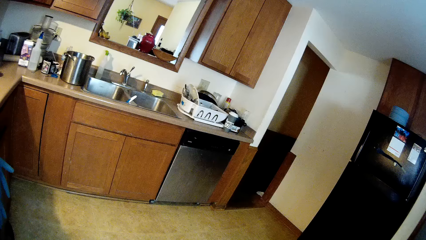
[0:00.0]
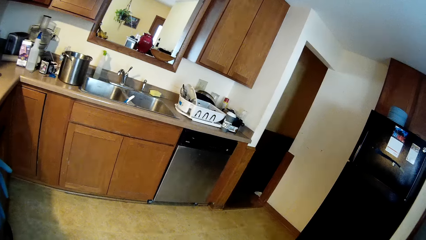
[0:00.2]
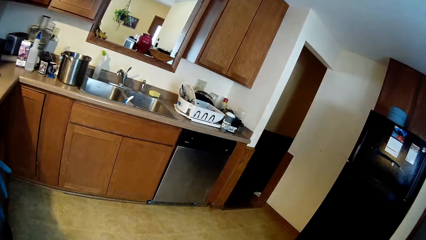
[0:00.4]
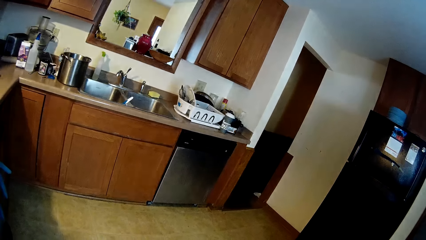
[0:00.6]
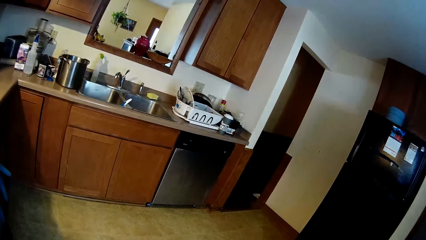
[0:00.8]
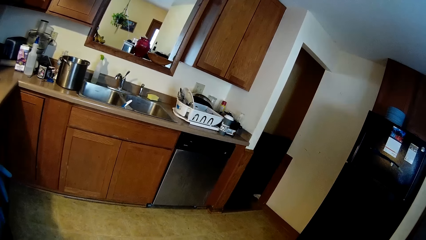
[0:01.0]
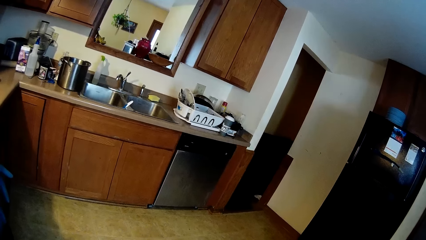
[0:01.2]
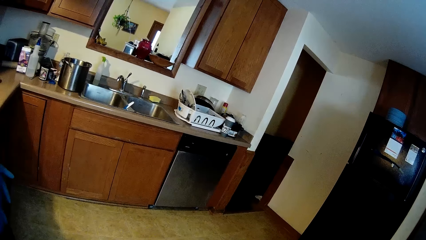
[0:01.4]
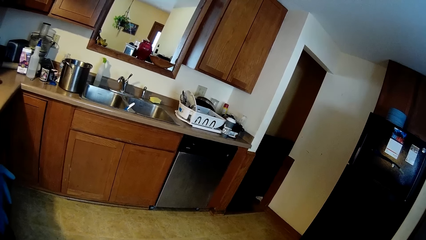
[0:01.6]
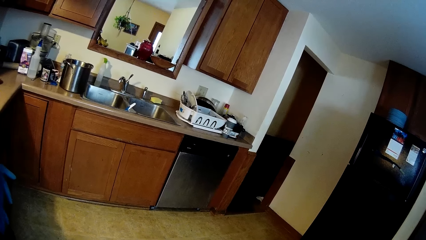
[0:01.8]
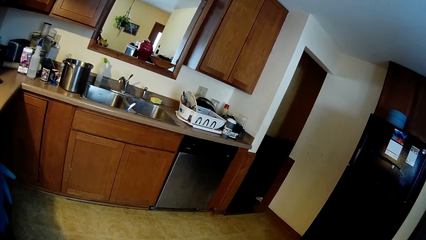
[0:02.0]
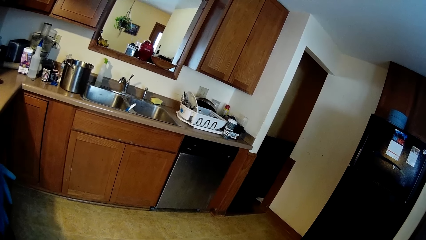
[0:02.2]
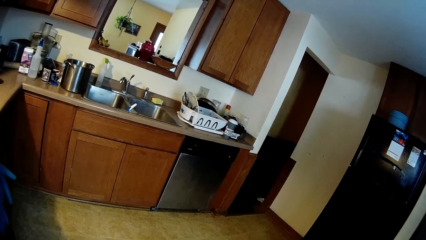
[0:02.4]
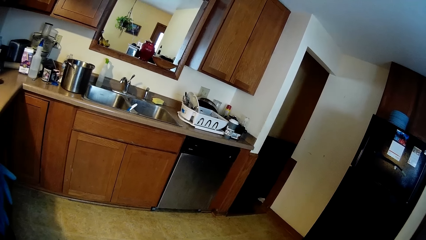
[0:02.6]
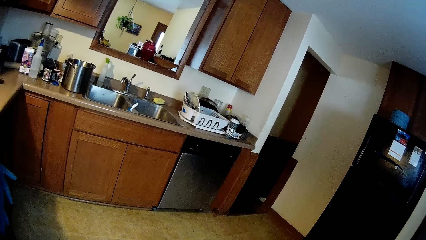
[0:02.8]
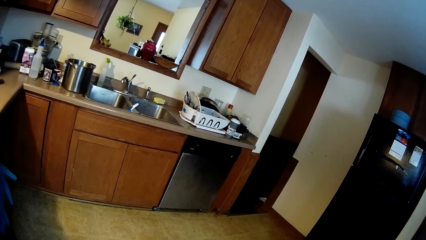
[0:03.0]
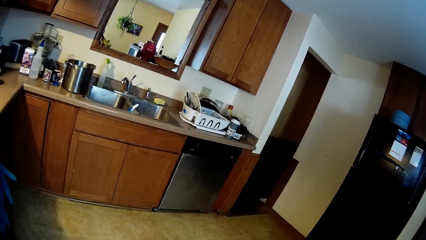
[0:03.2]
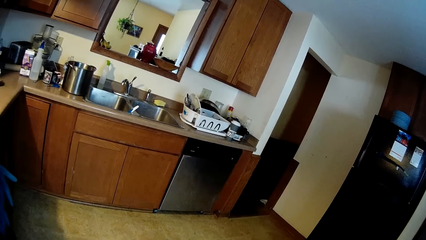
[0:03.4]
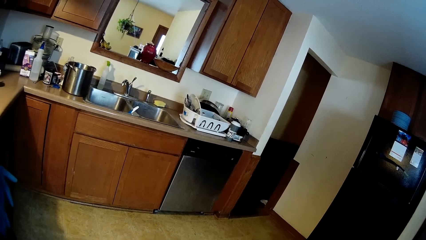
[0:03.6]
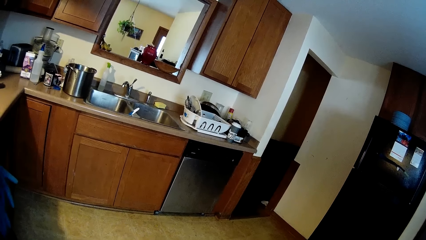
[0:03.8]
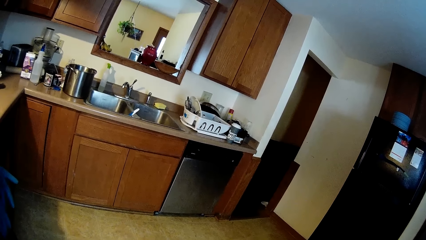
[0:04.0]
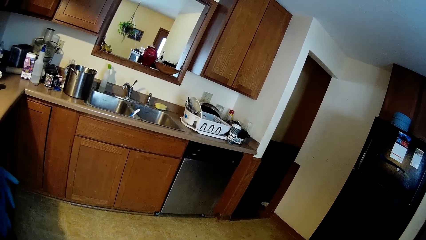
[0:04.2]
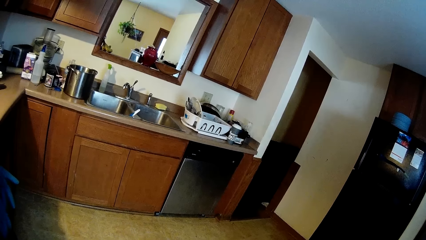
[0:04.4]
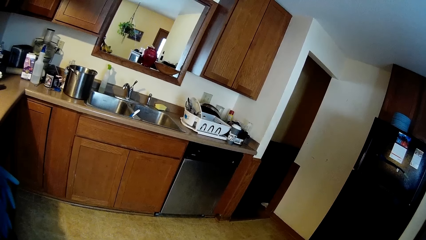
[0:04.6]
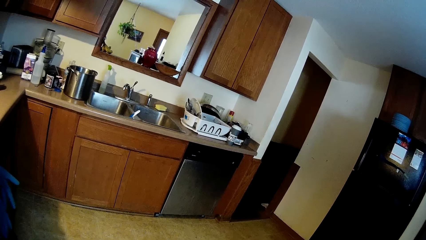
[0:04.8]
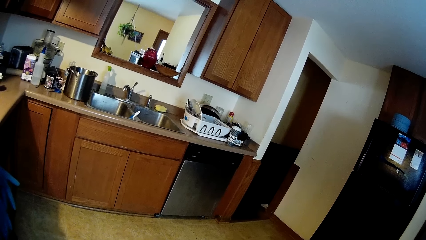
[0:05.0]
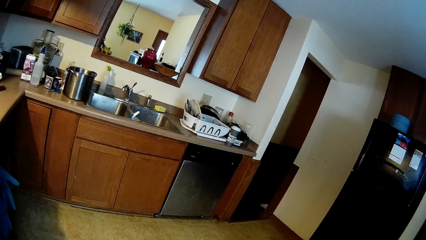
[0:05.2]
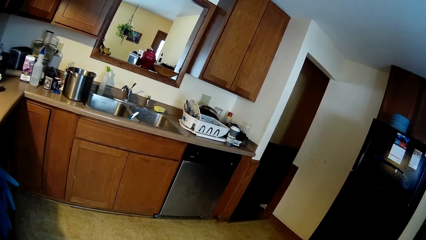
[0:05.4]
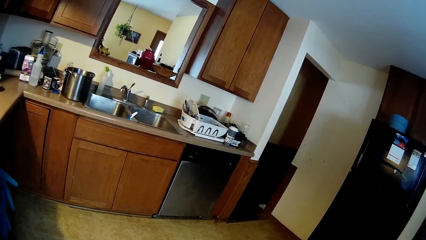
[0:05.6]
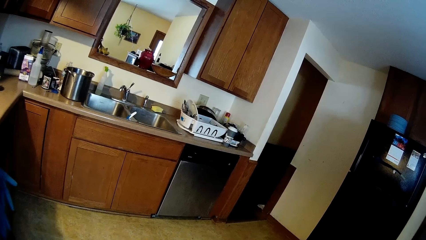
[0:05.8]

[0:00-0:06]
The camera wearer is in a kitchen. They stare at the kitchen.

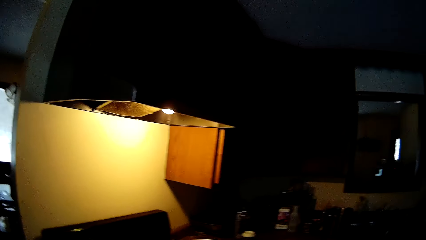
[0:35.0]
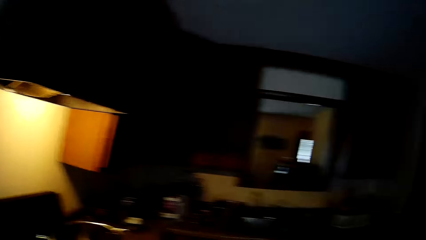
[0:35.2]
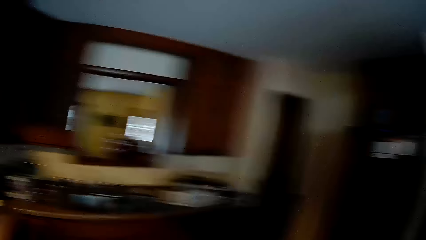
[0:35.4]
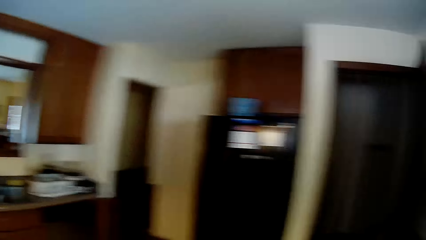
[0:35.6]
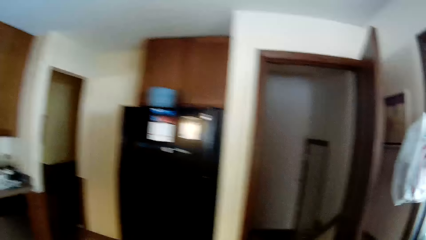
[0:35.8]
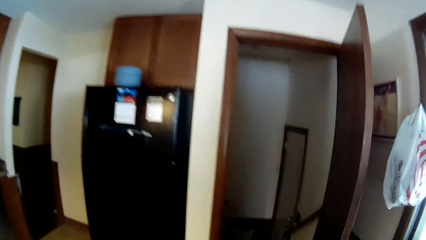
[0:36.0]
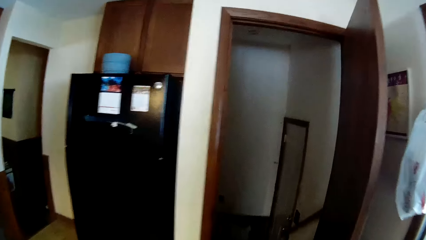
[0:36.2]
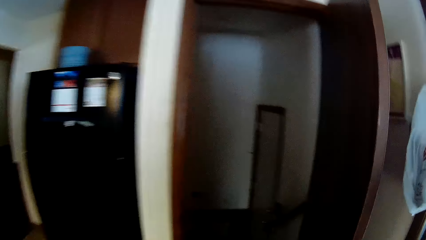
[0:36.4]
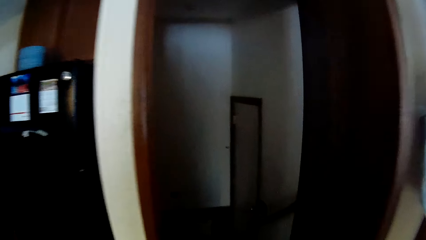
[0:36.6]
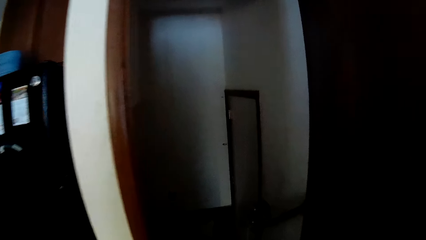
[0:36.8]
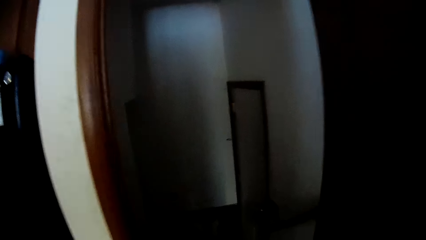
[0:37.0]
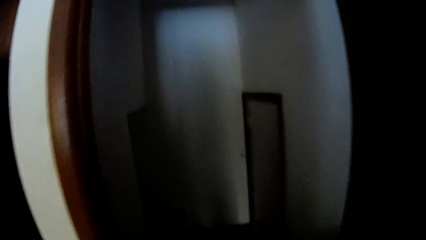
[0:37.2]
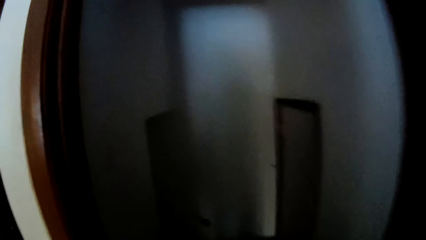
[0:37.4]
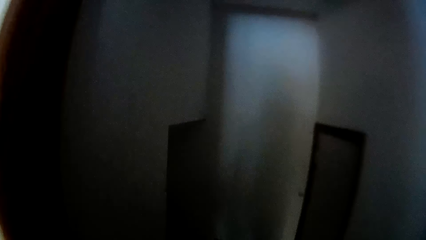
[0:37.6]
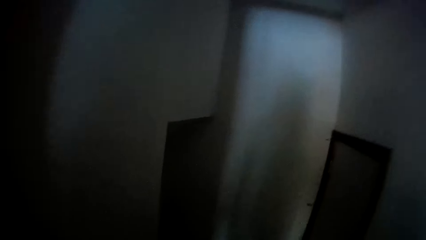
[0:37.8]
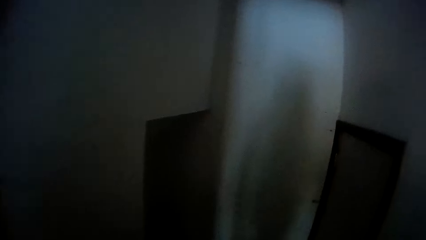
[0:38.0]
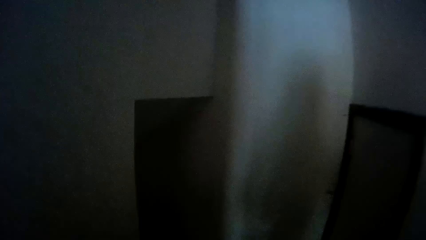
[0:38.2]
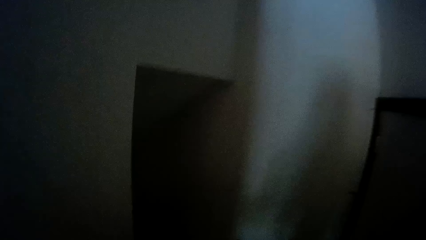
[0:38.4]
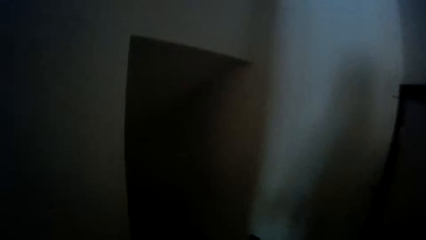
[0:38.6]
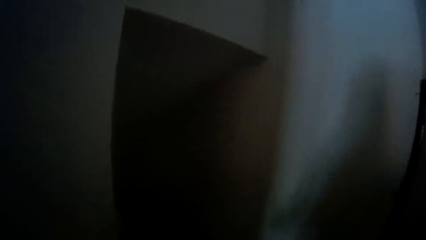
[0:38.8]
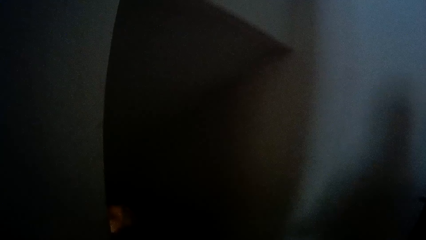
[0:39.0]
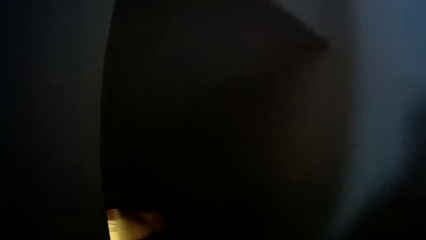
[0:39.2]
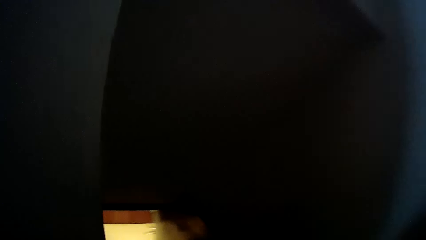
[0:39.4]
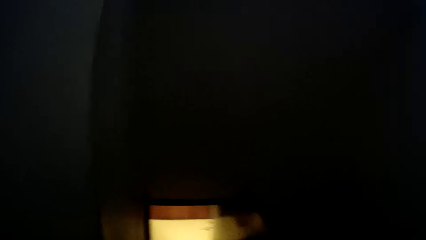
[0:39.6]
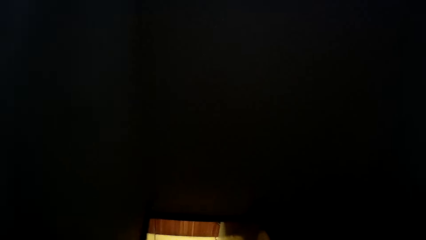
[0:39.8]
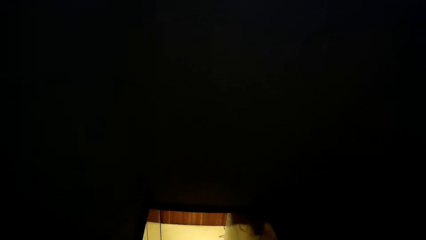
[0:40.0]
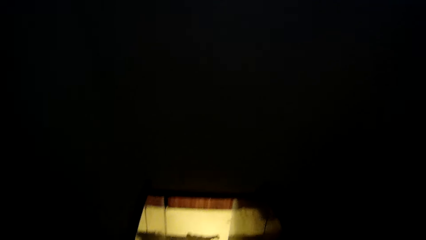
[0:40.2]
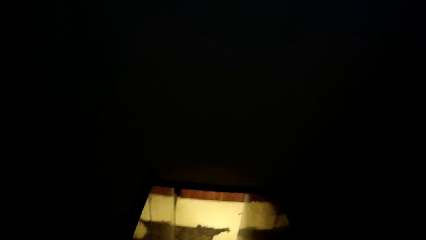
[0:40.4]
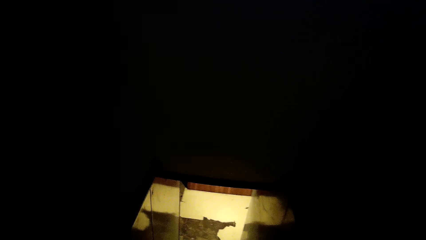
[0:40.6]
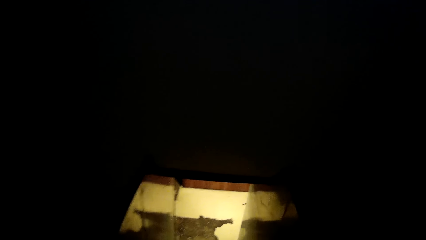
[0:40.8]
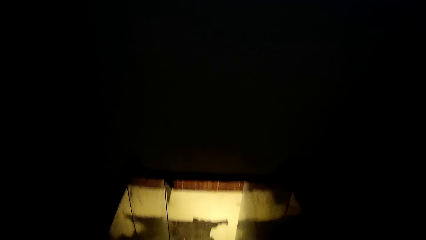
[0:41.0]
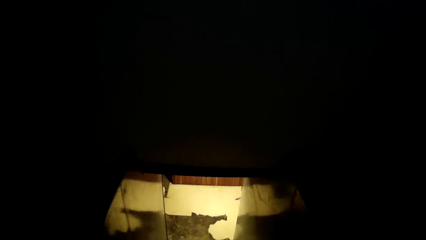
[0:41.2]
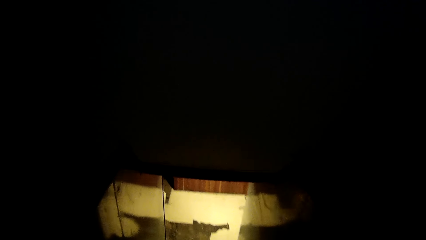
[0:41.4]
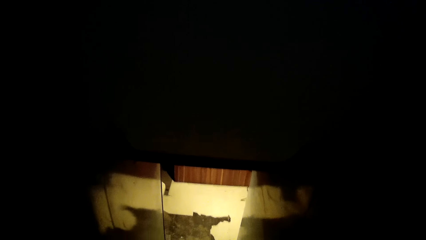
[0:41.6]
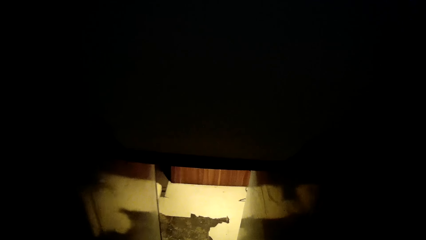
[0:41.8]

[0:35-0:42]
The camera wearer walks in the house towards a laundry room.

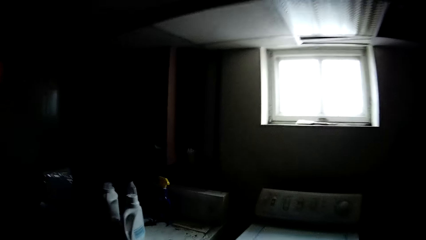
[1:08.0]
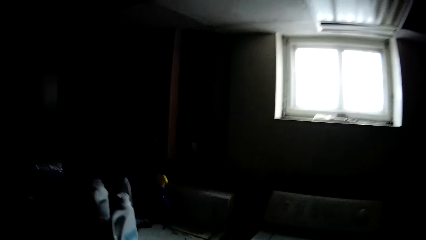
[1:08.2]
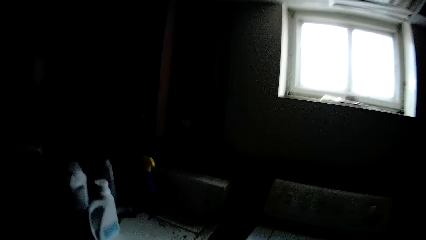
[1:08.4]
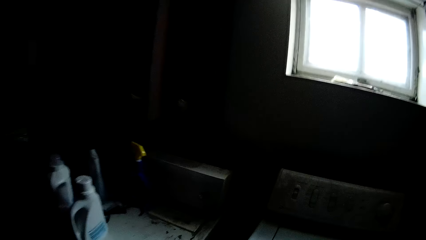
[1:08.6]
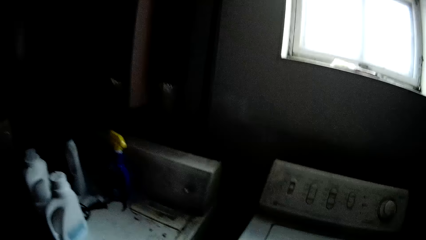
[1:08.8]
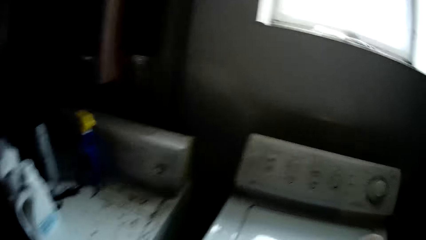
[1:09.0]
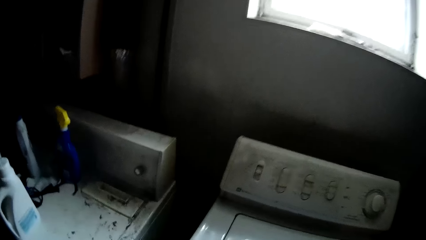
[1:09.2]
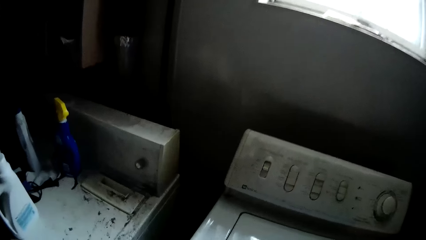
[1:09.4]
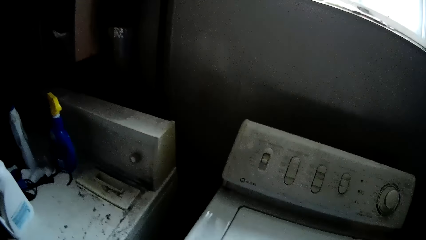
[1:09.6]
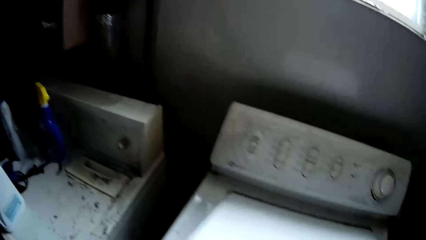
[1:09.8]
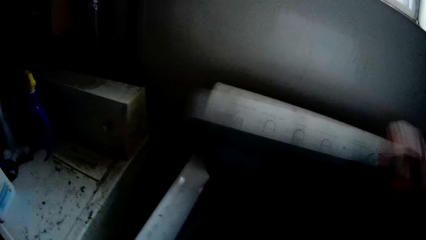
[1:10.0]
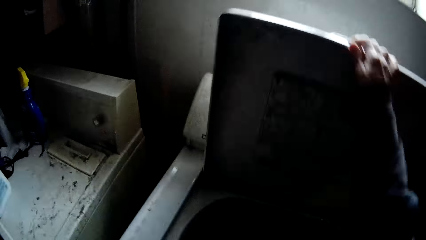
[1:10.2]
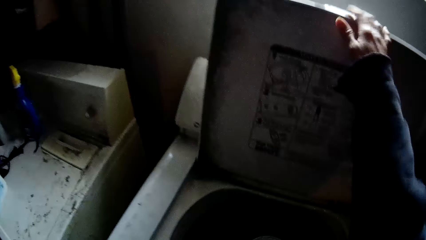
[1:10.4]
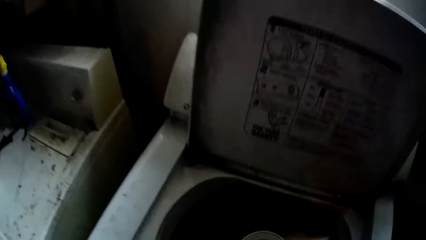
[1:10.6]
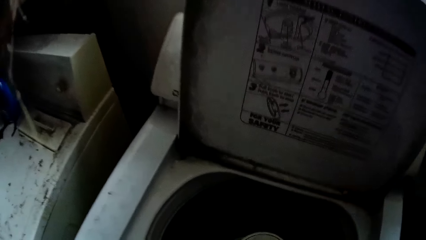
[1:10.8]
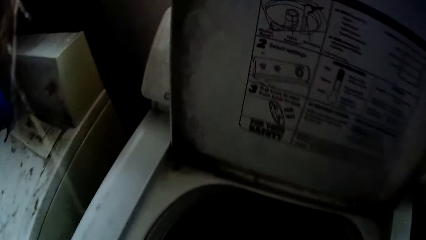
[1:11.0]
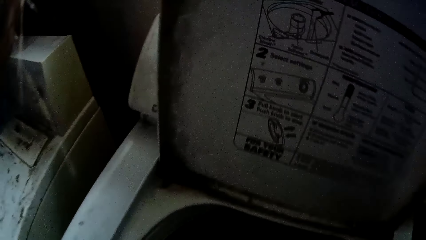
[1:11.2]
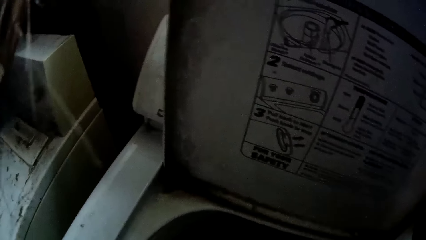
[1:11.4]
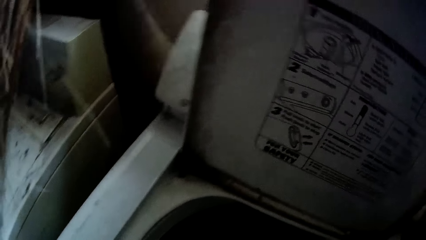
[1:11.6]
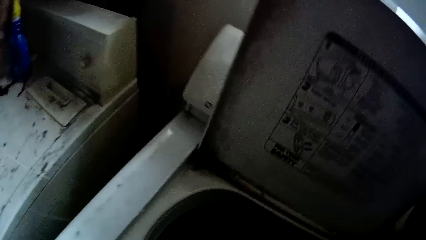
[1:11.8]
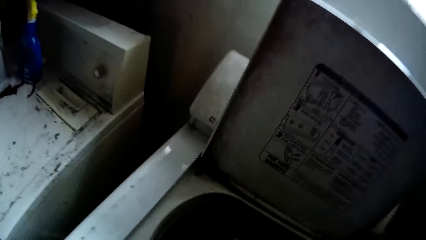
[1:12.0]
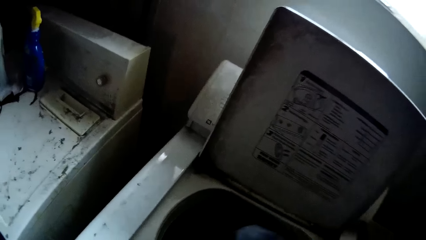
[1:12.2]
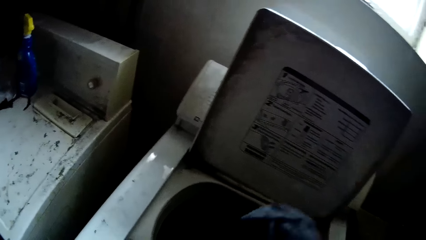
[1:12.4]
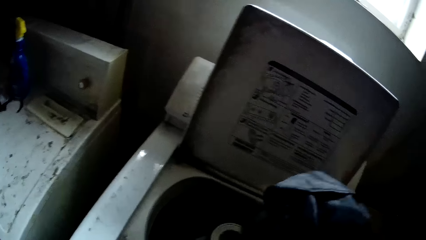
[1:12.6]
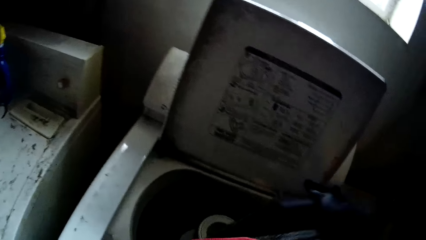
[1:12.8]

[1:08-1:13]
The camera wearer opens a washing machine with her right hand.
